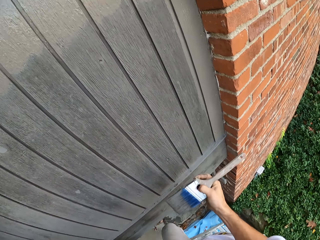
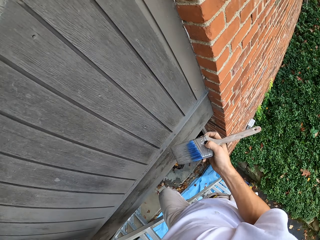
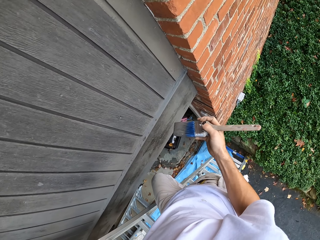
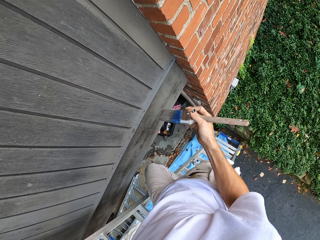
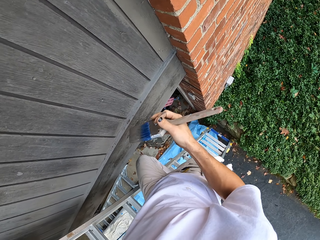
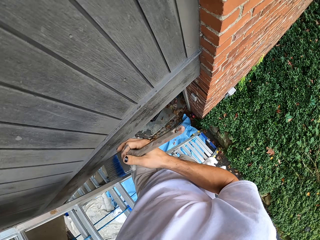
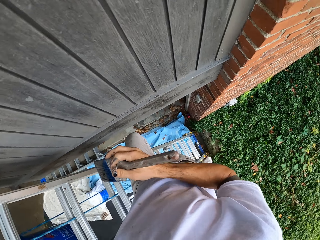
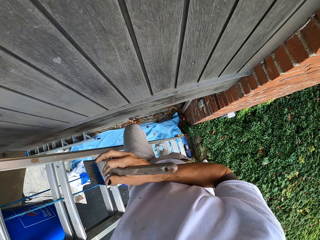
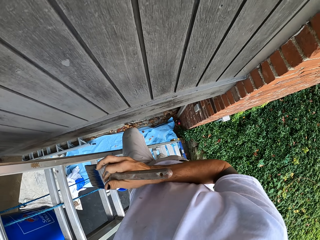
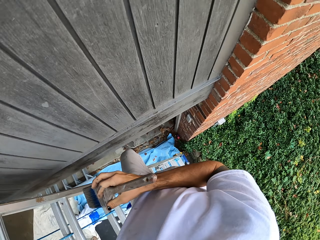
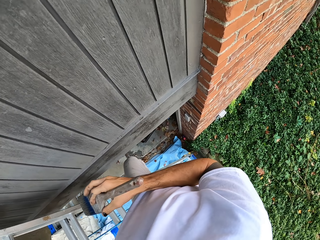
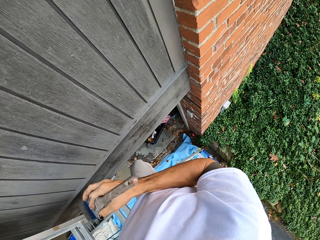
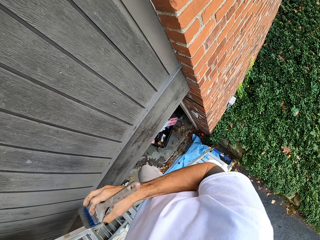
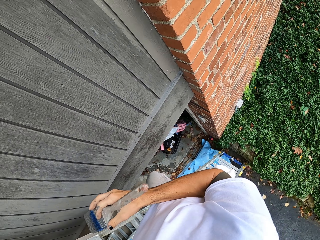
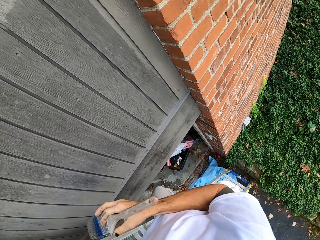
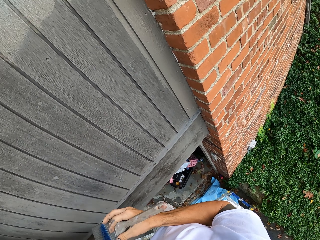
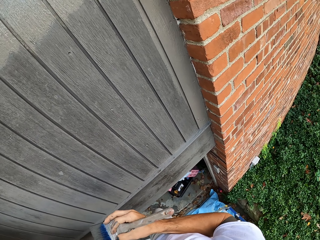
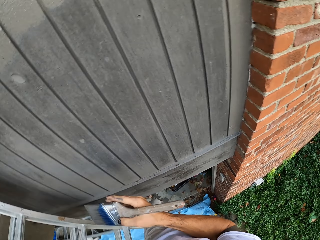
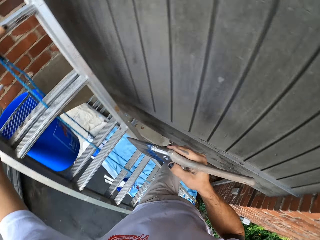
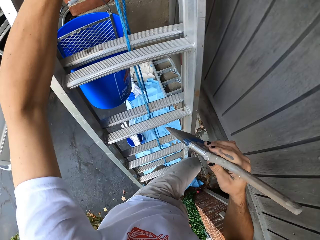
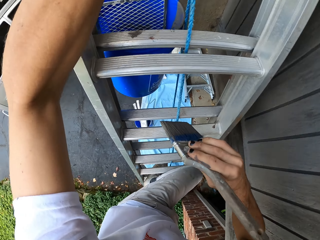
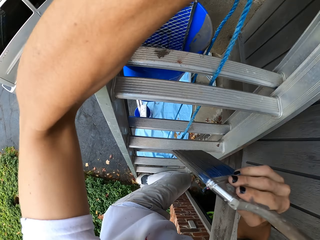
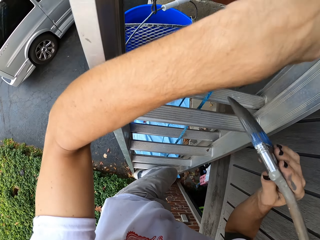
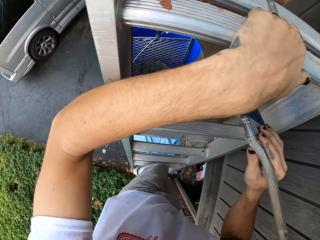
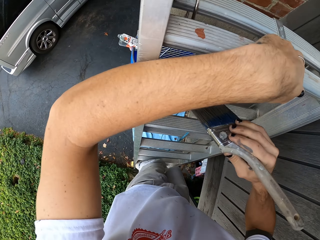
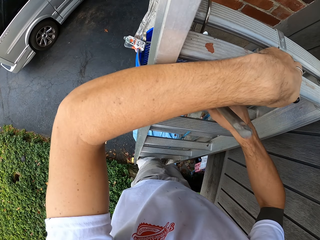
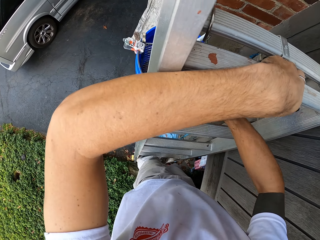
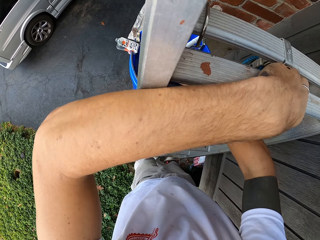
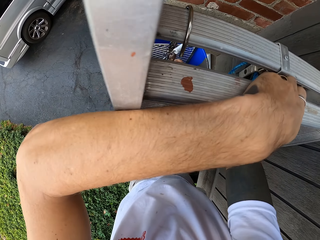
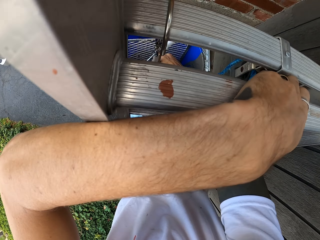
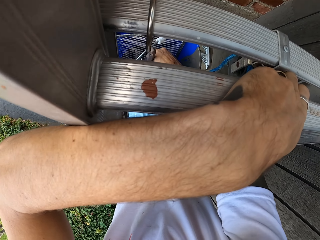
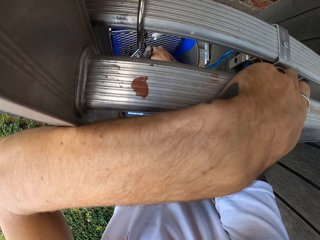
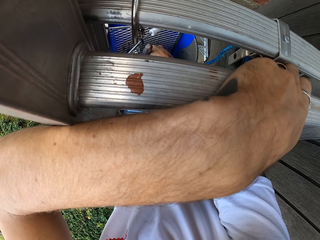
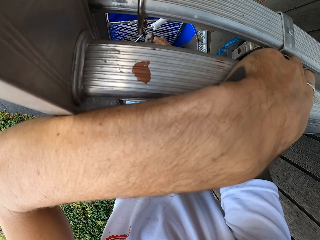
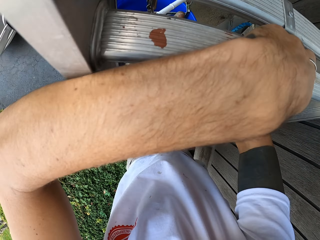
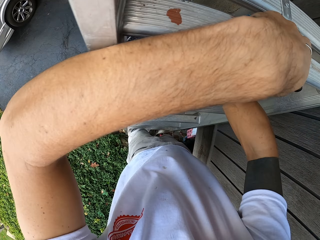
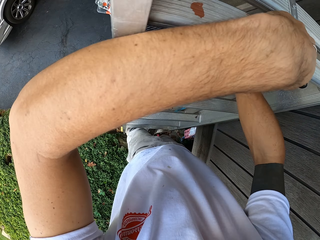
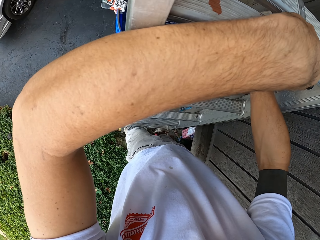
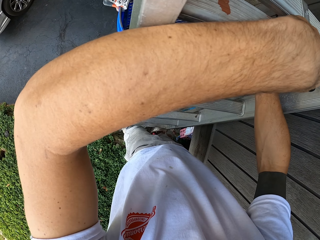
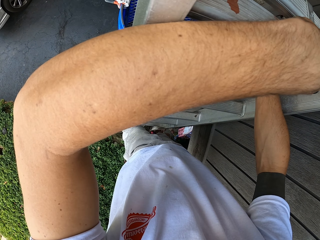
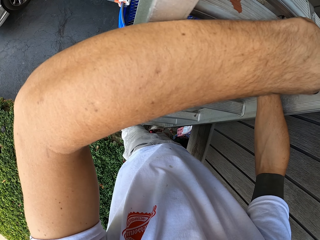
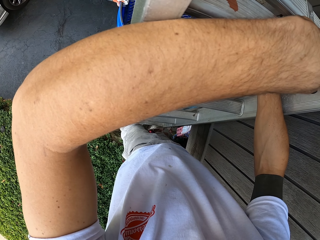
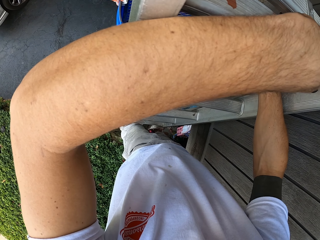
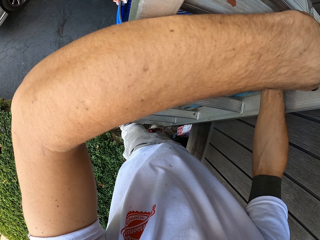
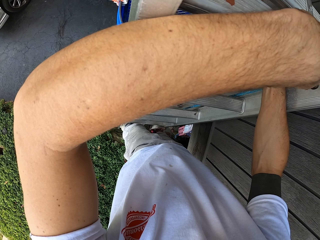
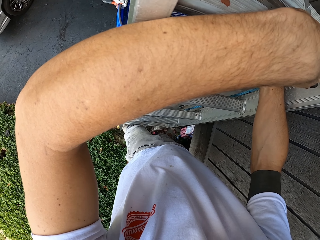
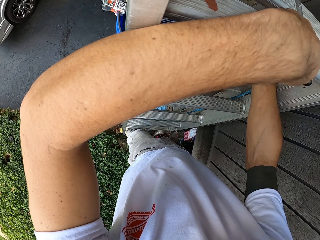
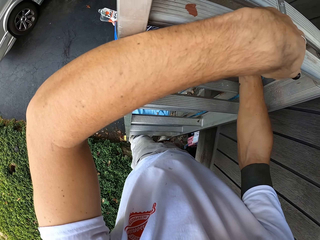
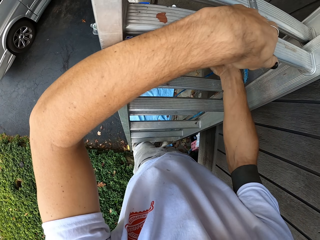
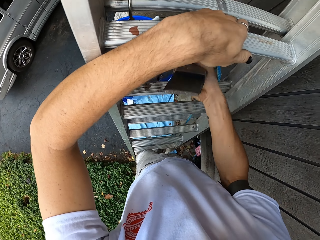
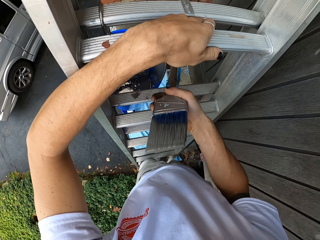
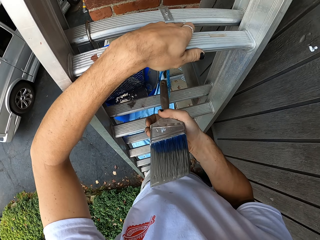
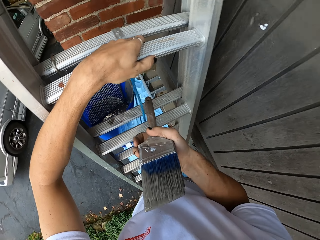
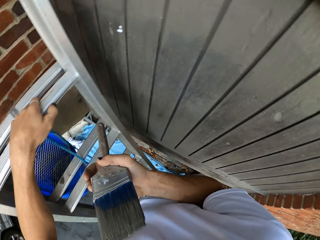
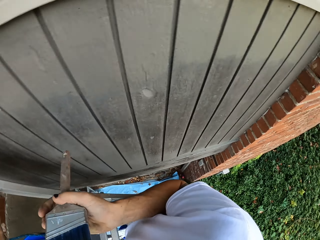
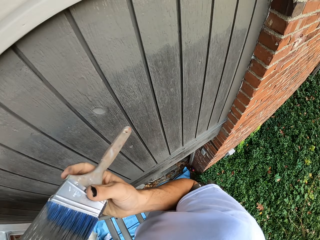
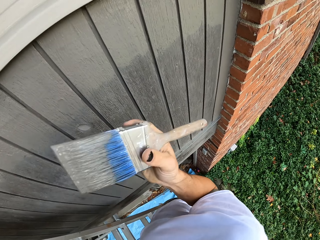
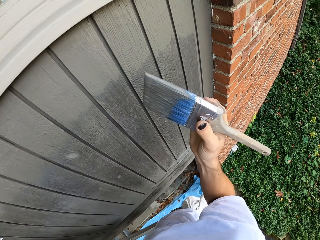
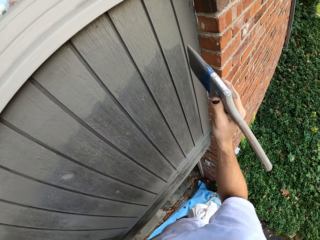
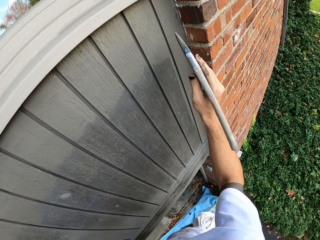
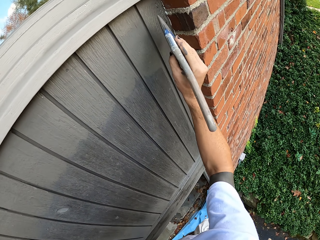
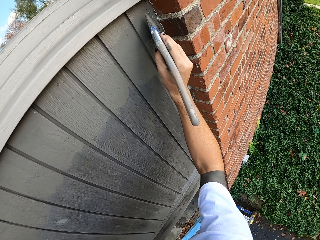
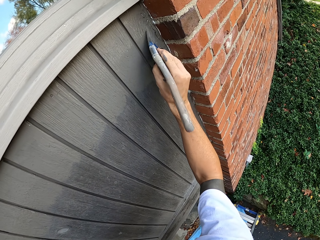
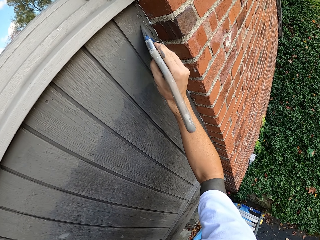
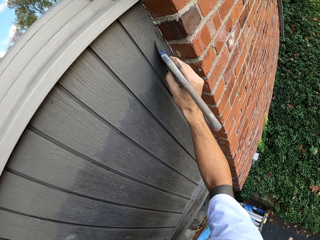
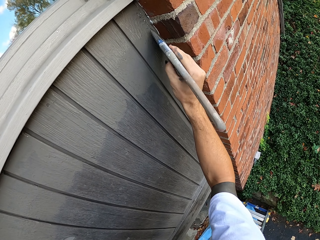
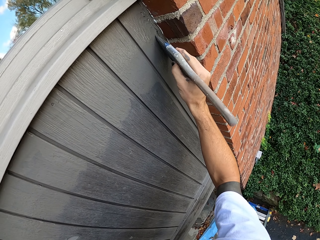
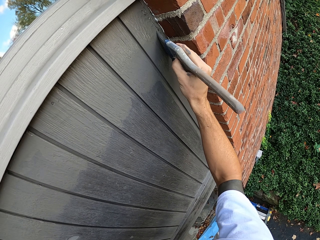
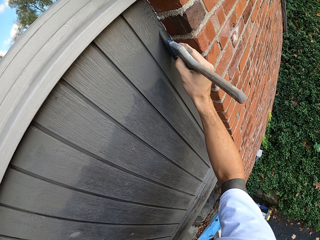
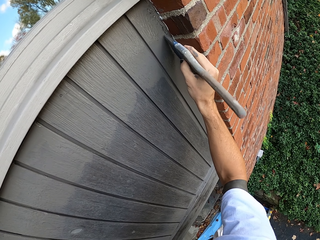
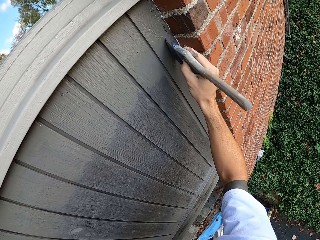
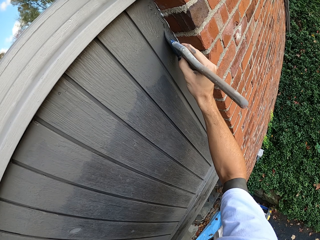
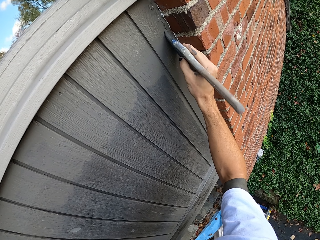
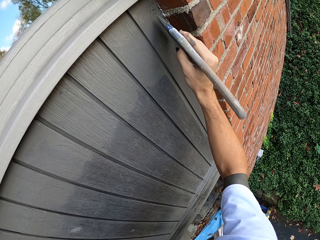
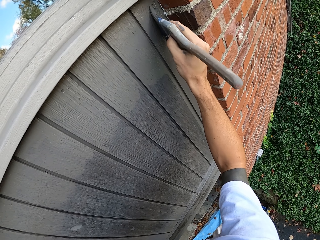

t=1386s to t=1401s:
The camera wearer turns around. He holds the paint brush with his right hand. He dips the paint in the paint bucket with a paint brush. He turns around. He paints the wooden window or wall with the paint brush.

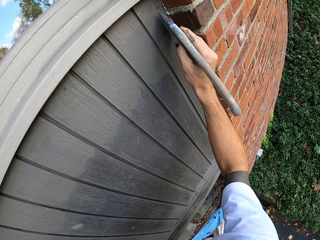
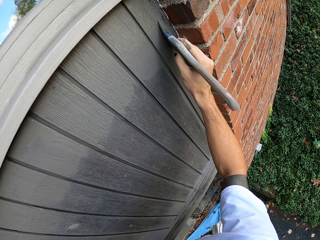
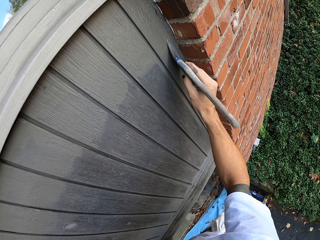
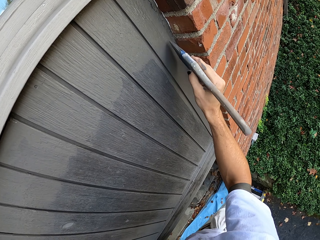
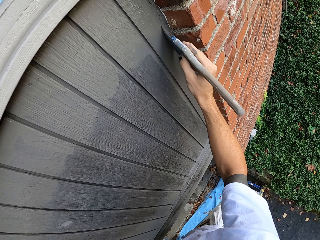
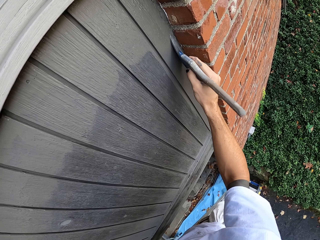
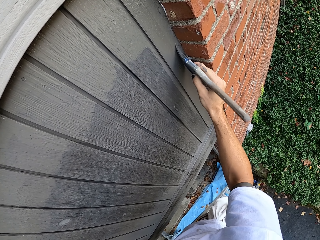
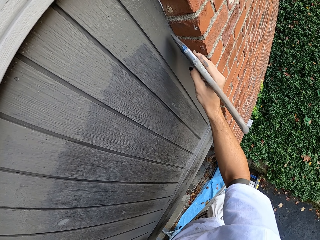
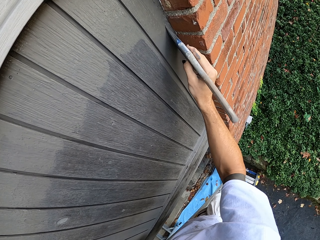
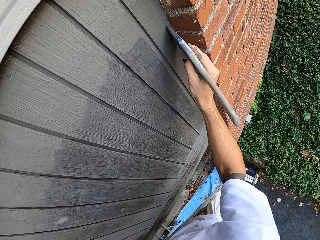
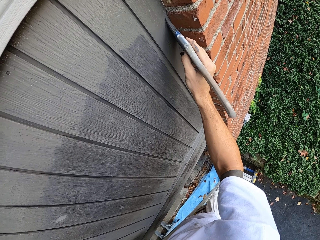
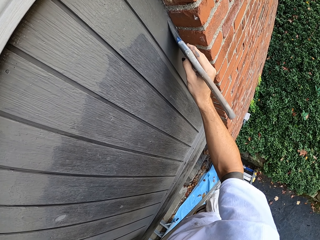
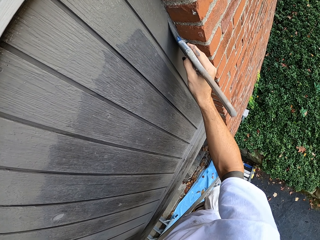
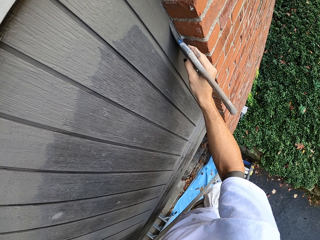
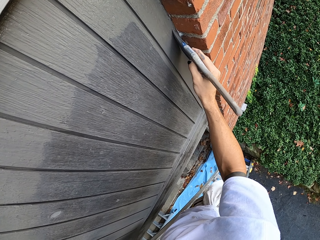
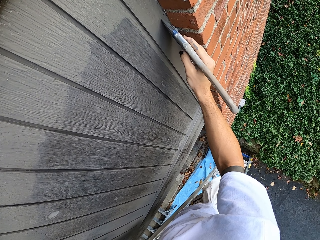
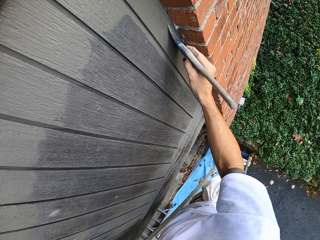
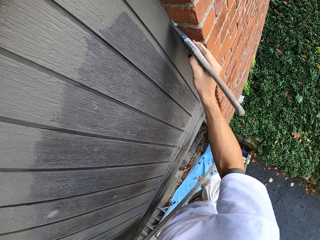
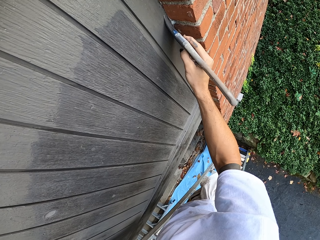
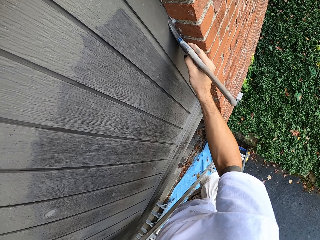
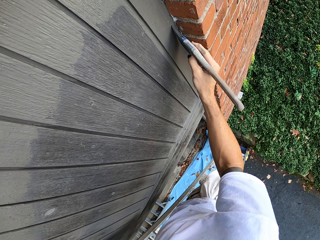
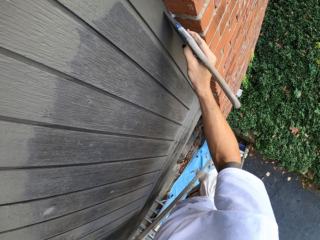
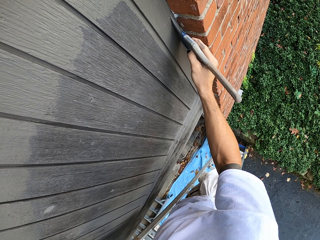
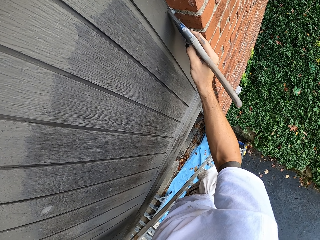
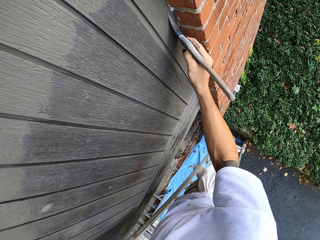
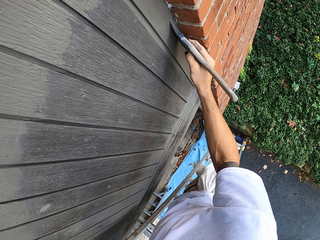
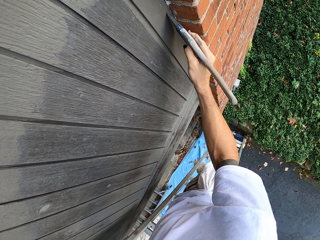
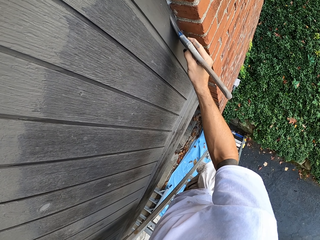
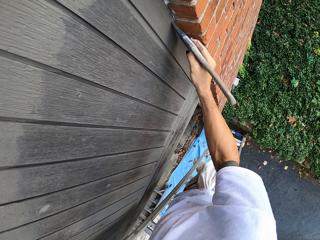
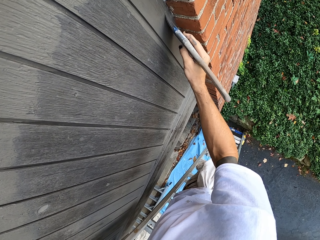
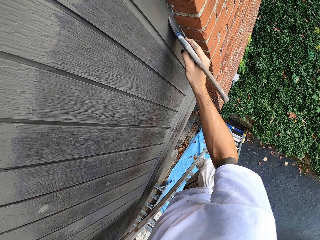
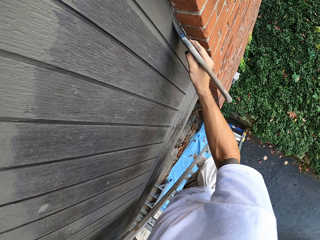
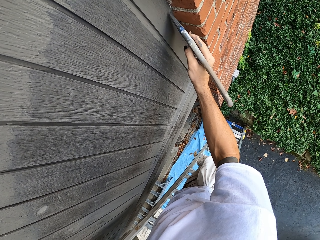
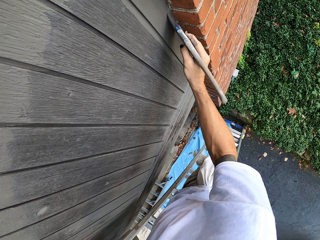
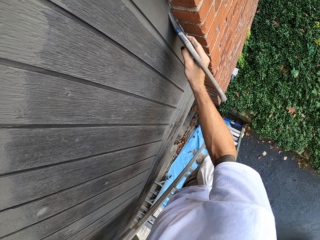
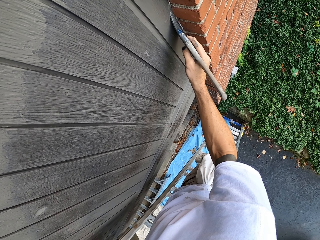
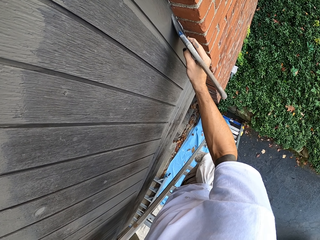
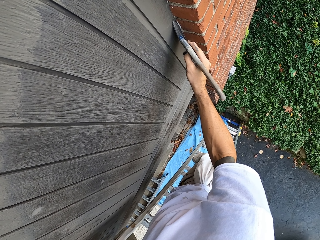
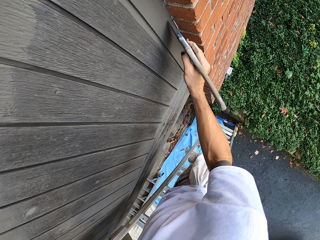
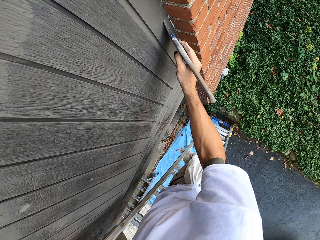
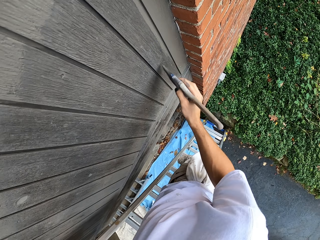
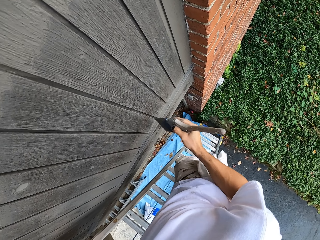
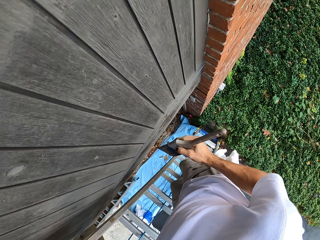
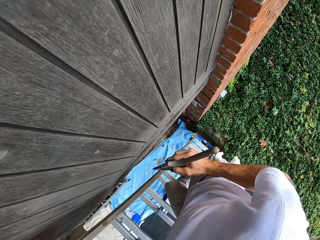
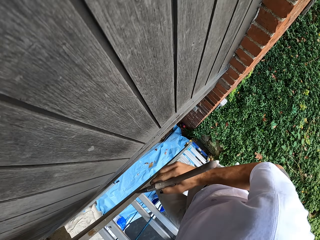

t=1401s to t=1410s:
The camera wearer turns around.
